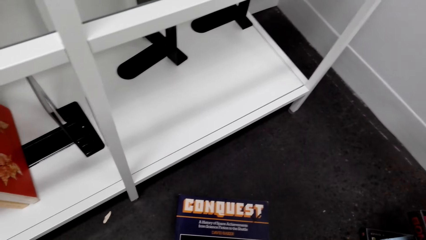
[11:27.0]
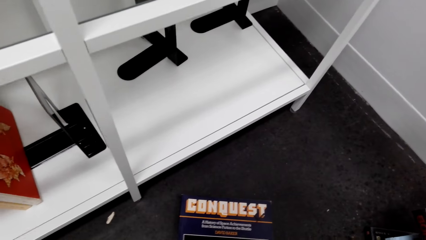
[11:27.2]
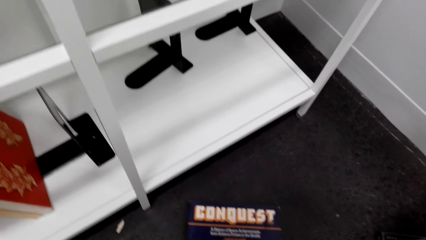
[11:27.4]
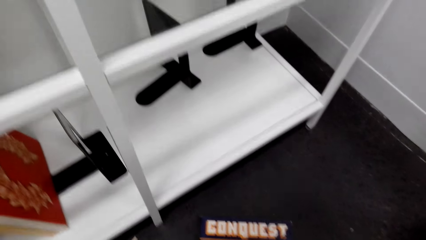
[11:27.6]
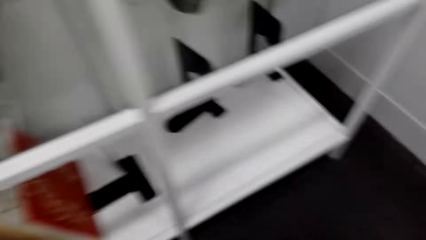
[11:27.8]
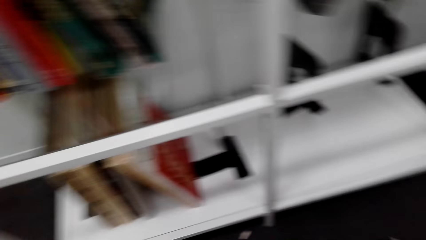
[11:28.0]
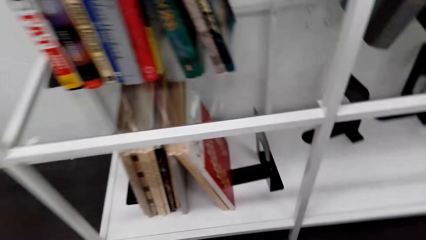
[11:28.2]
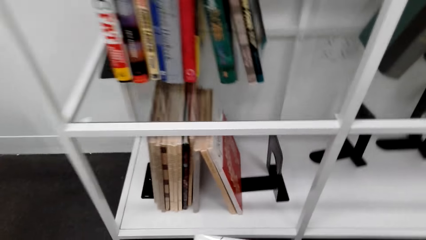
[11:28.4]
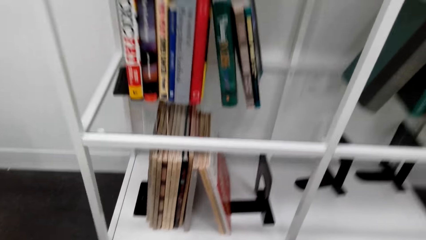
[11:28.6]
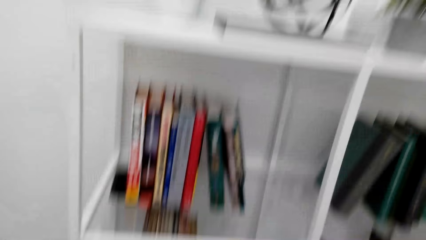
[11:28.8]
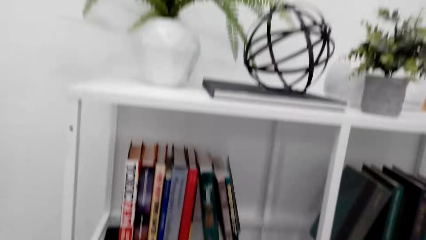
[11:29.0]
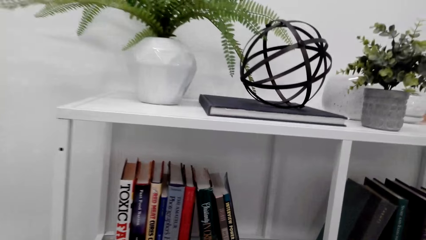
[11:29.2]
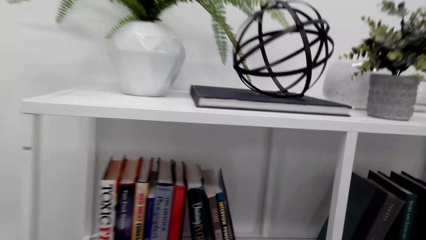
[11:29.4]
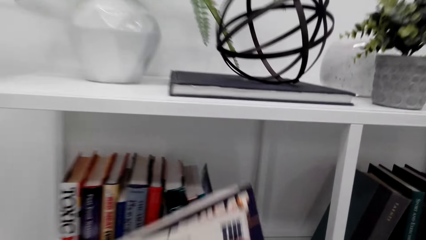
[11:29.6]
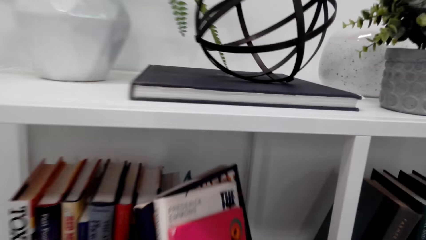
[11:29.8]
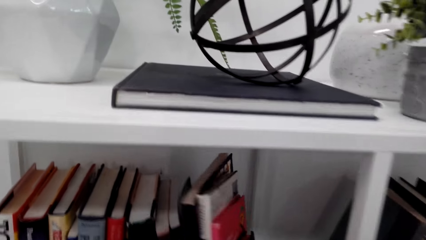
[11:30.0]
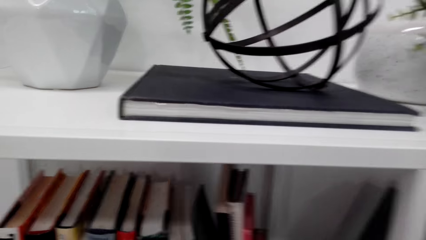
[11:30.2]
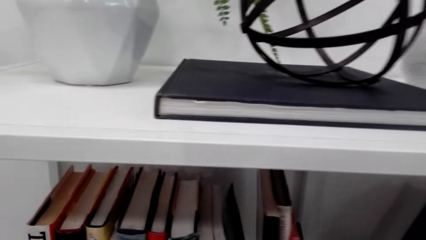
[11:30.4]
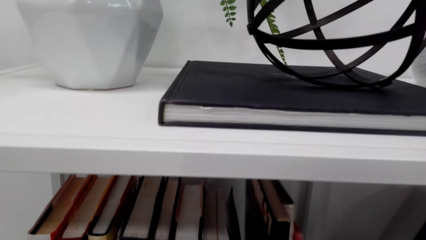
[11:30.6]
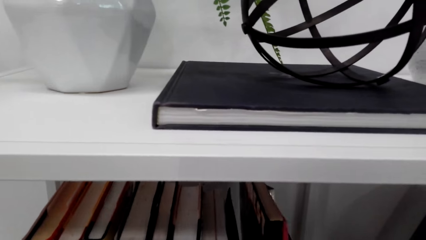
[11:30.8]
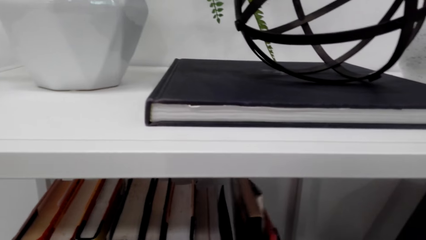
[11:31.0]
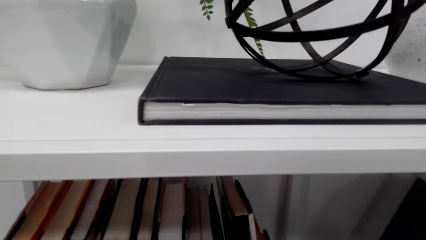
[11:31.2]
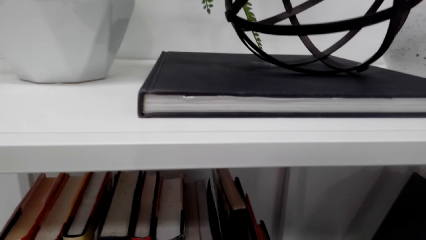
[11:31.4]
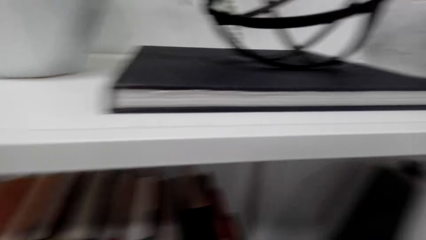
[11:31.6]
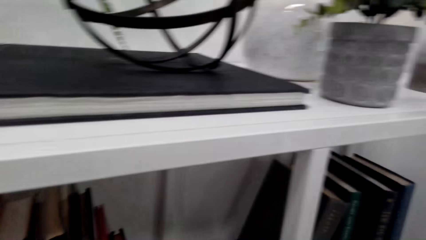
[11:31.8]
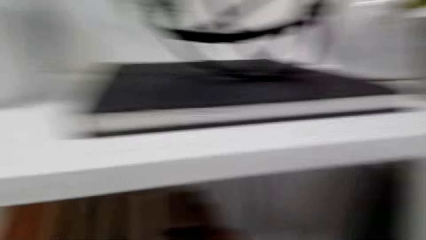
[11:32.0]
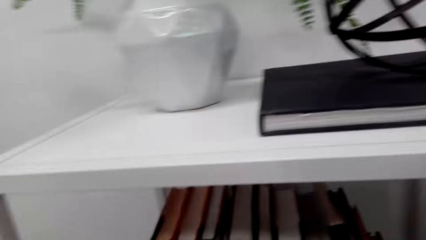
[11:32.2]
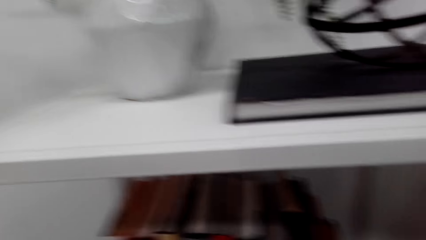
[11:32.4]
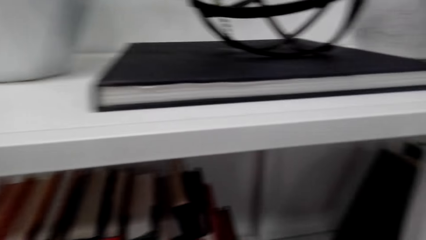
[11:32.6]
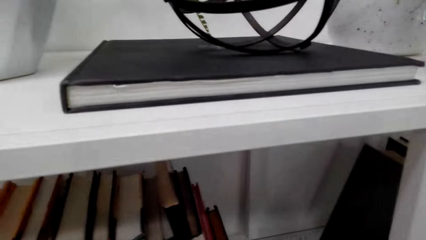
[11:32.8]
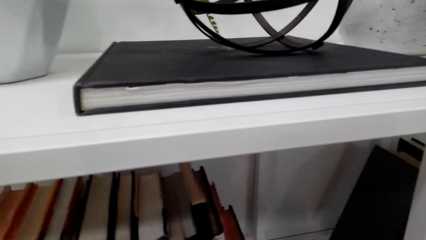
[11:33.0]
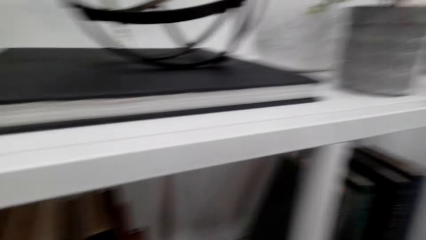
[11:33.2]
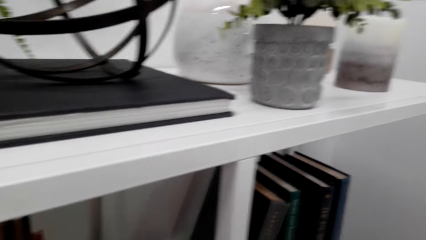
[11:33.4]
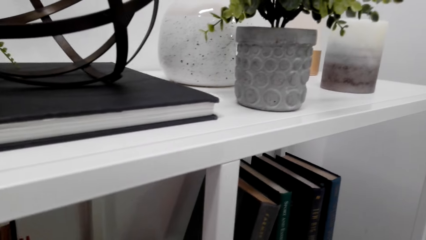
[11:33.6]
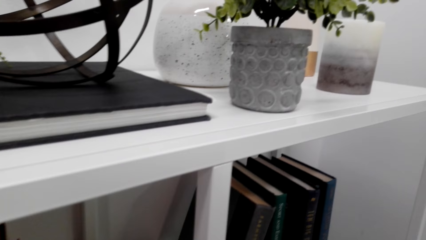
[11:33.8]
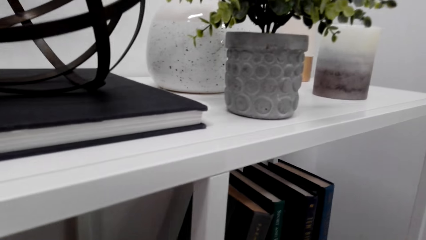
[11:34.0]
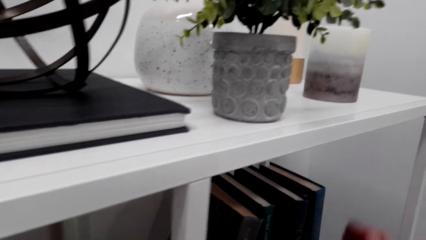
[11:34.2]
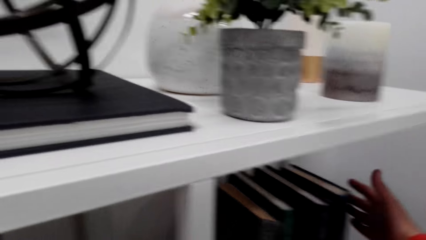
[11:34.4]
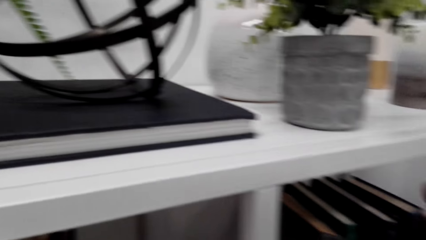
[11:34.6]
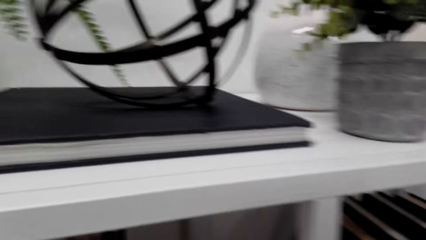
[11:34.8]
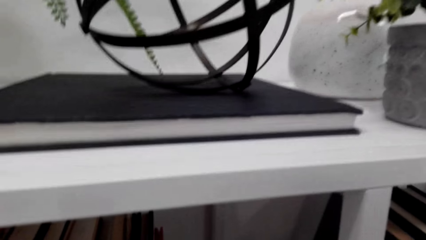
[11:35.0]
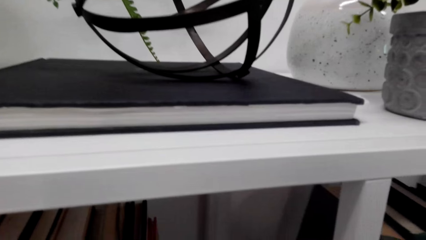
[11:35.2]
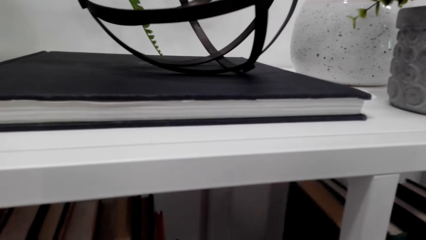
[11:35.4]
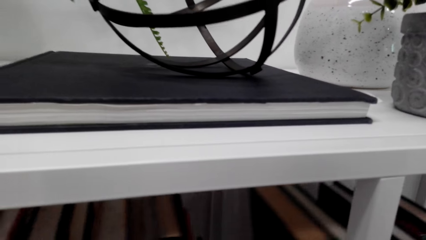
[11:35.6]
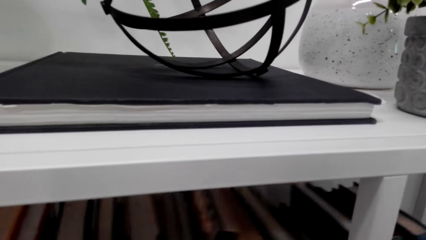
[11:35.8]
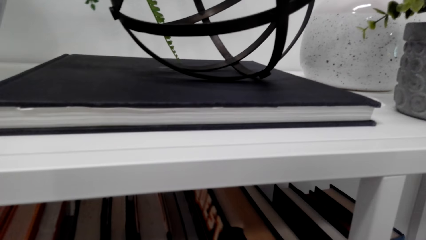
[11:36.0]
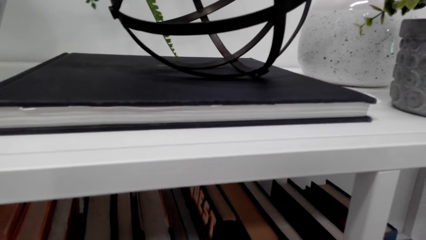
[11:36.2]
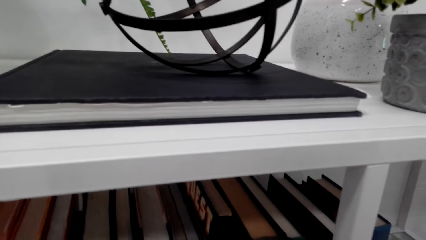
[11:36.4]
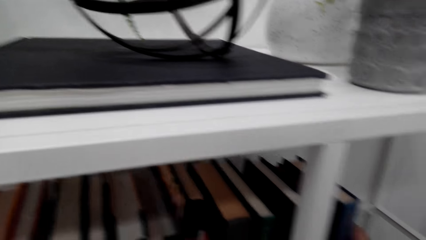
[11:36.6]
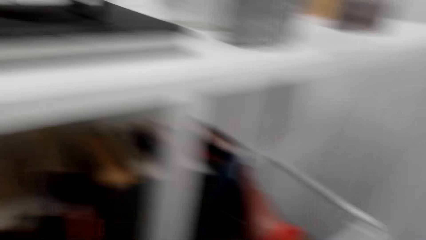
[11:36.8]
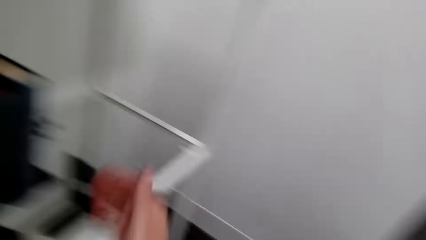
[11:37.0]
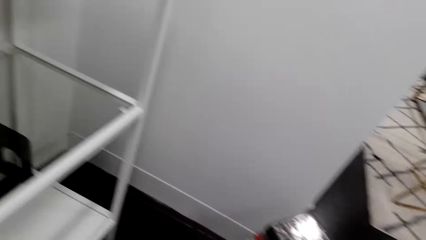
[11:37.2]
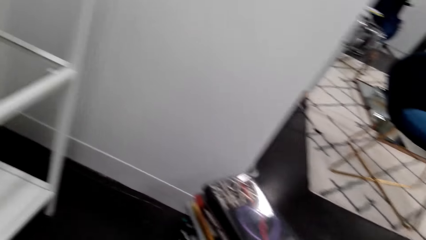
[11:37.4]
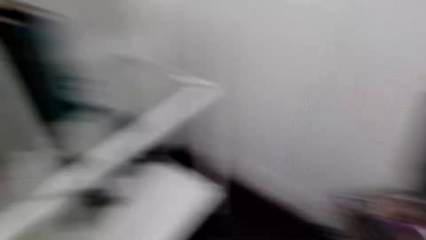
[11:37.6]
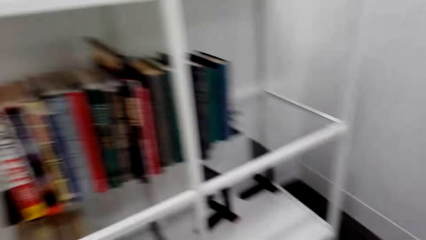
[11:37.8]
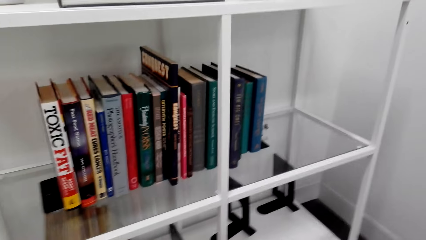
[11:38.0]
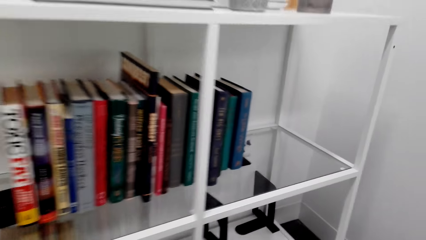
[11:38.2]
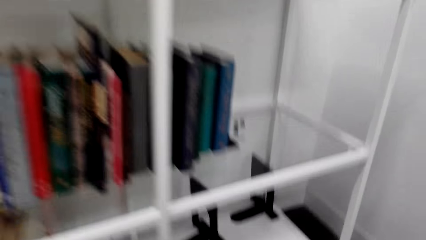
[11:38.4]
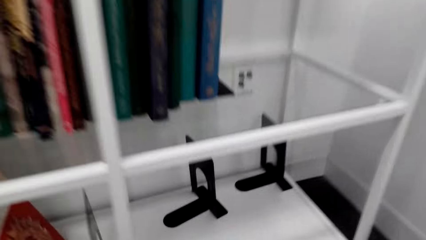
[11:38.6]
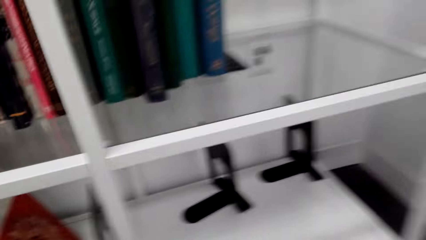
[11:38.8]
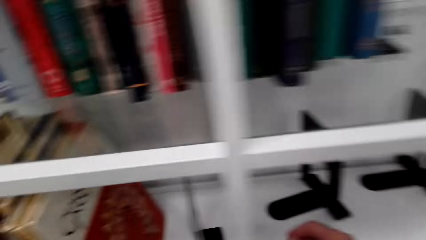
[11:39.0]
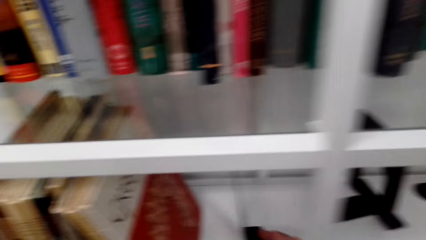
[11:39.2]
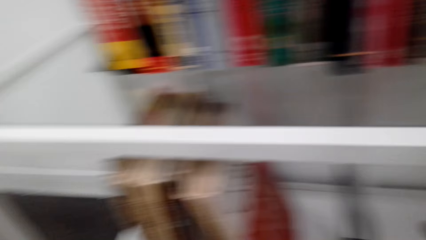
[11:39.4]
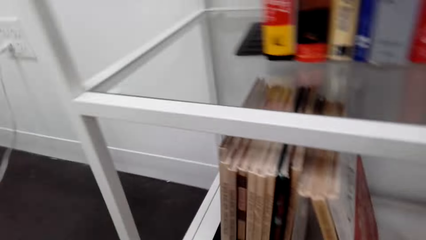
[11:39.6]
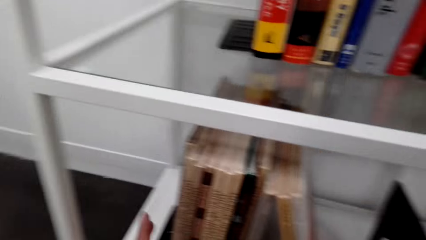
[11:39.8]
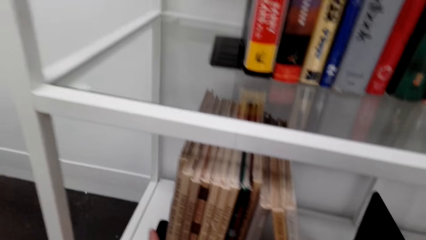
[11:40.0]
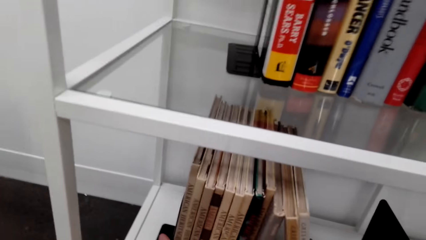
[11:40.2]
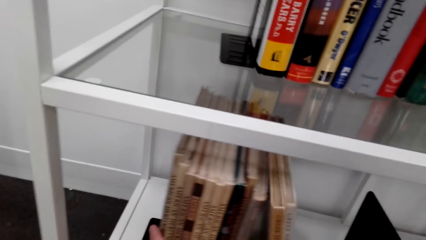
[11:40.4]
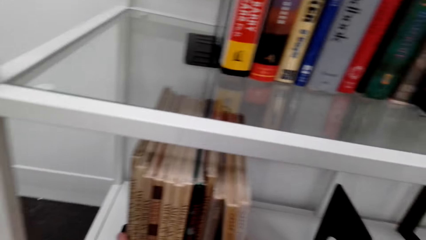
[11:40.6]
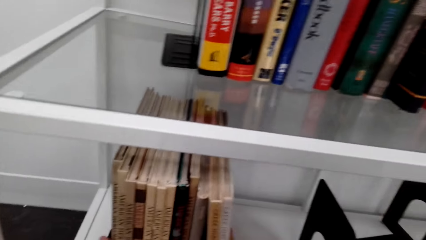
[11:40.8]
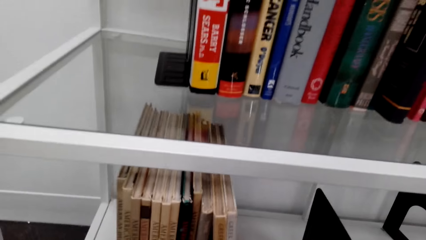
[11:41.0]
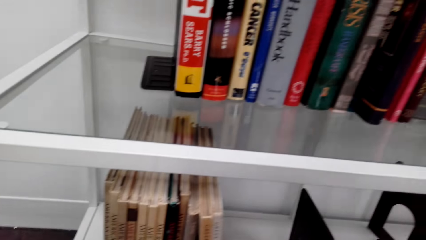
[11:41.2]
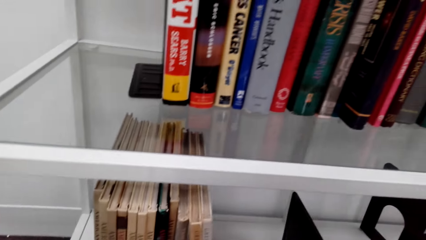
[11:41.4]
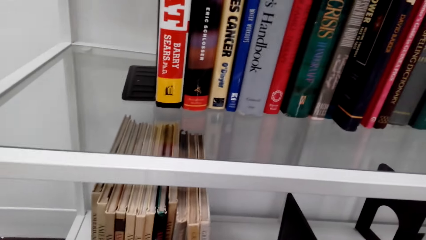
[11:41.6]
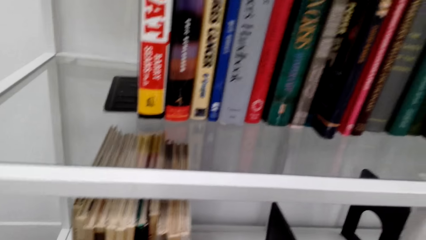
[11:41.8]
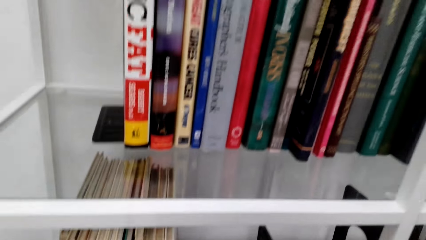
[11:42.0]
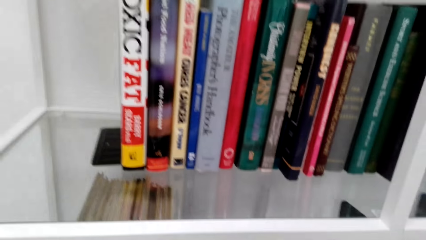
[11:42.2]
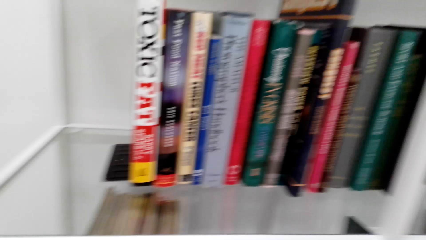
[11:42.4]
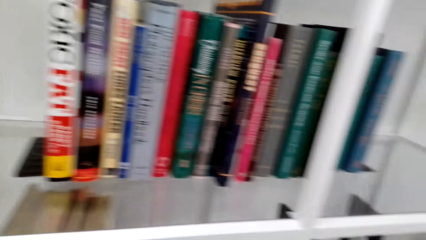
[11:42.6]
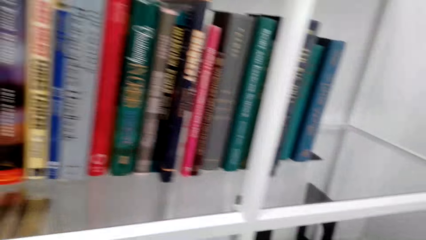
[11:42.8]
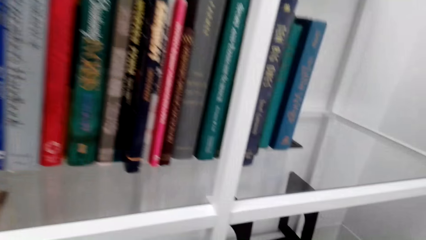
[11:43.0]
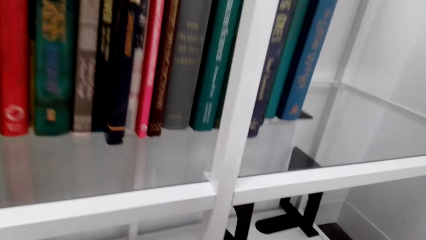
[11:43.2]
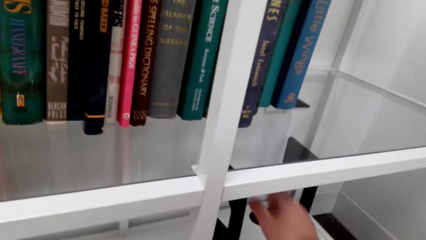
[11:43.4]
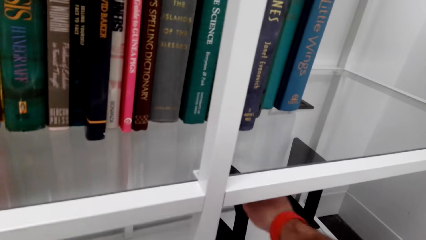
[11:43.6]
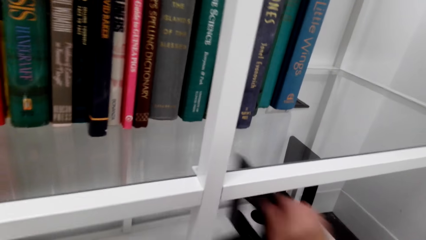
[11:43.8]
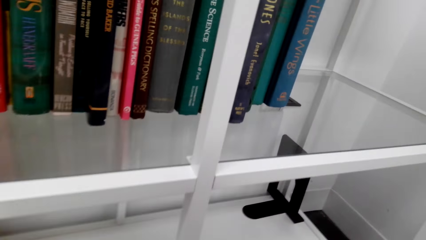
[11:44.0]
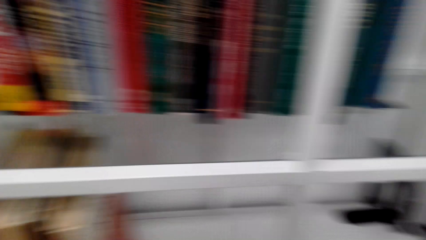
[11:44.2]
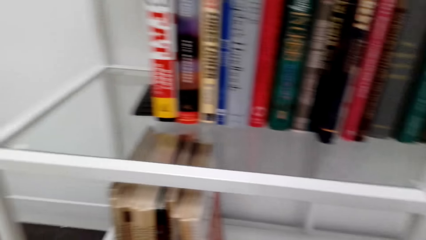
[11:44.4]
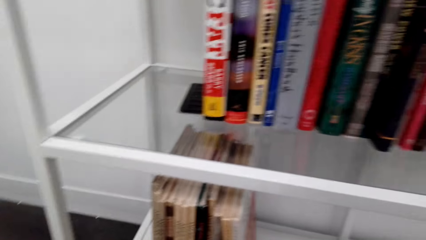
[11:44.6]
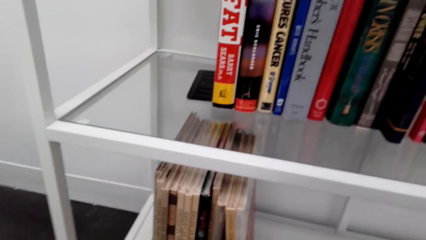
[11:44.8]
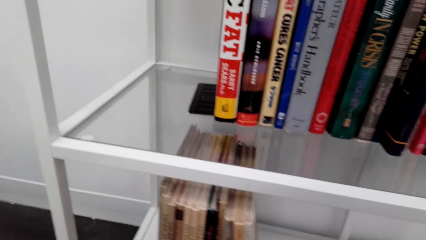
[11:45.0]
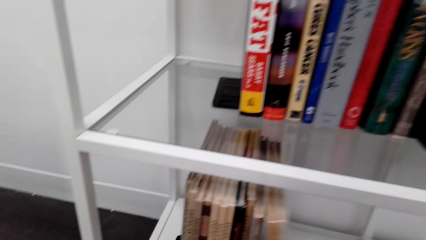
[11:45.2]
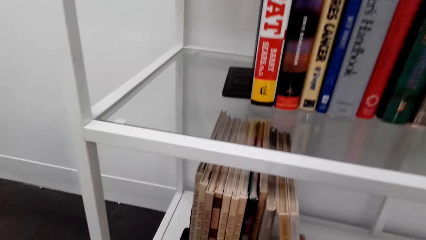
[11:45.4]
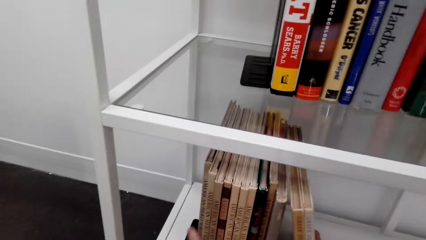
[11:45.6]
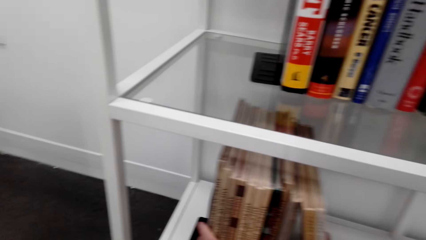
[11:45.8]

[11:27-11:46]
The camera wearer moves books on the floor. They arrange the books on the shelf. They look in front. They arrange the books with both hands. They pick up something with the right hand.
